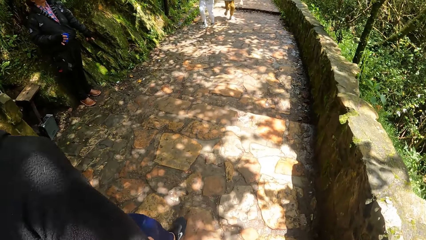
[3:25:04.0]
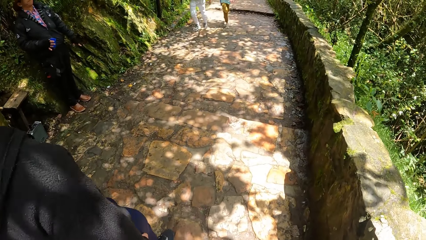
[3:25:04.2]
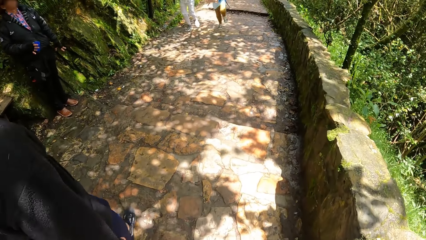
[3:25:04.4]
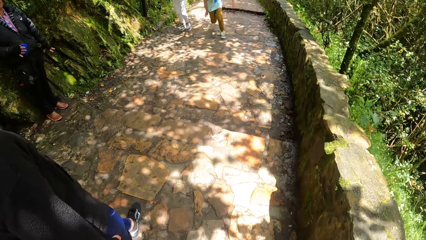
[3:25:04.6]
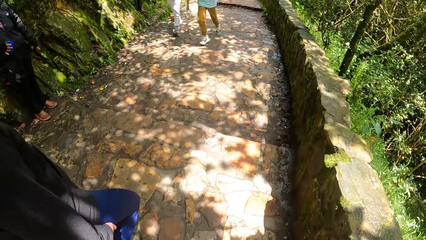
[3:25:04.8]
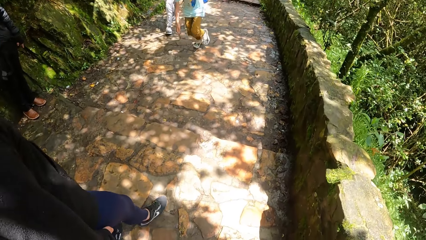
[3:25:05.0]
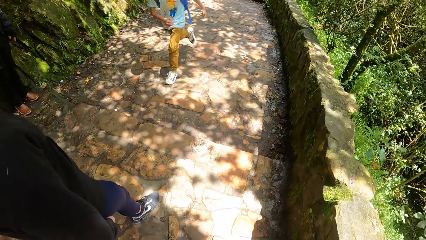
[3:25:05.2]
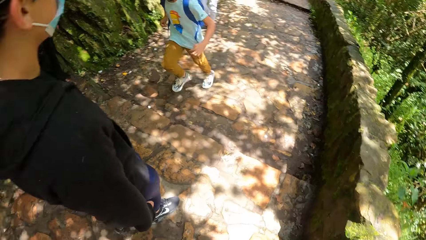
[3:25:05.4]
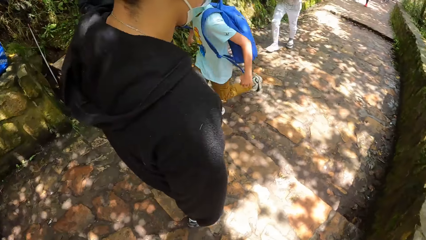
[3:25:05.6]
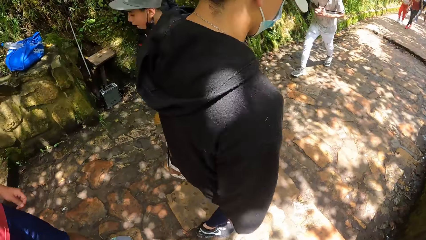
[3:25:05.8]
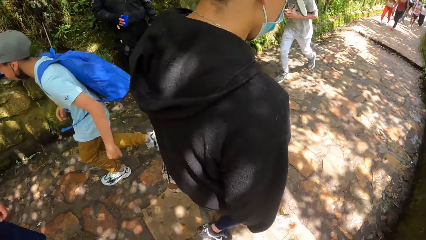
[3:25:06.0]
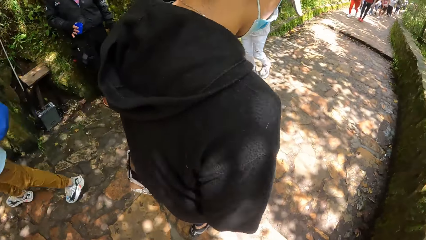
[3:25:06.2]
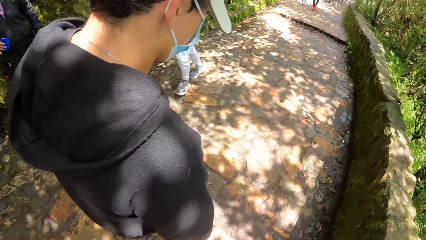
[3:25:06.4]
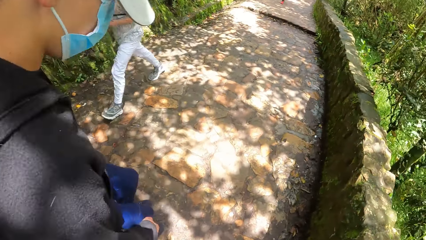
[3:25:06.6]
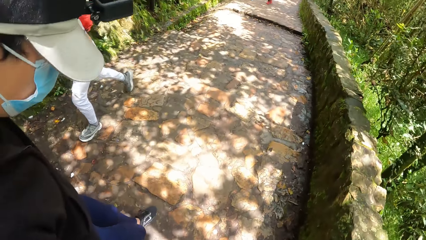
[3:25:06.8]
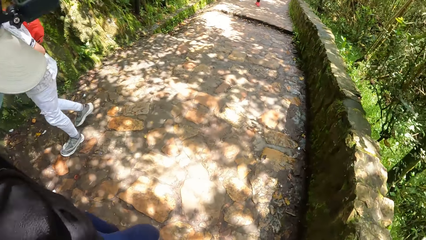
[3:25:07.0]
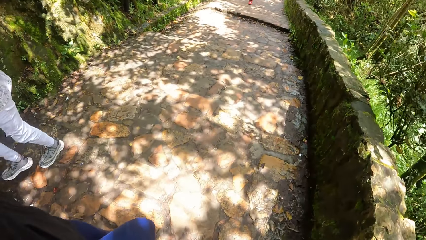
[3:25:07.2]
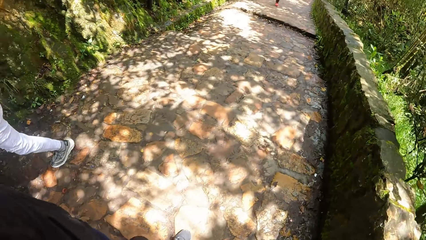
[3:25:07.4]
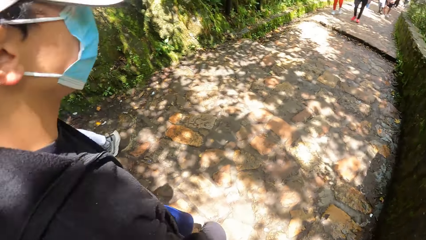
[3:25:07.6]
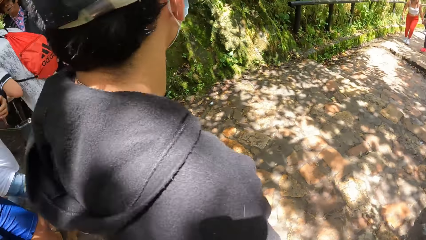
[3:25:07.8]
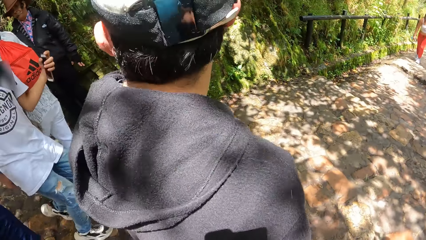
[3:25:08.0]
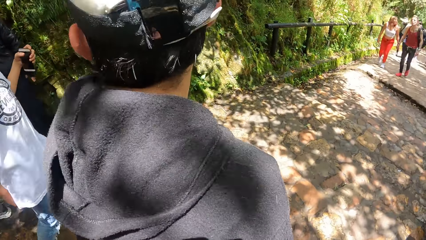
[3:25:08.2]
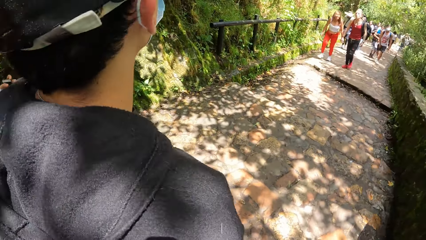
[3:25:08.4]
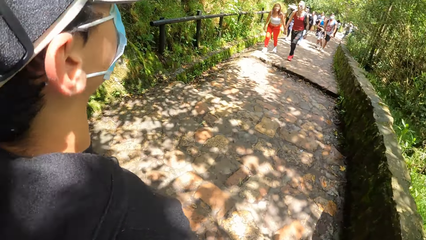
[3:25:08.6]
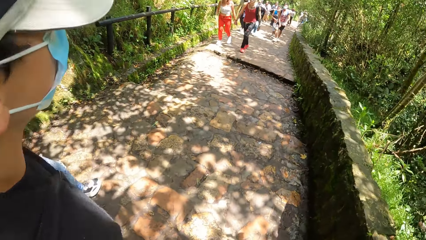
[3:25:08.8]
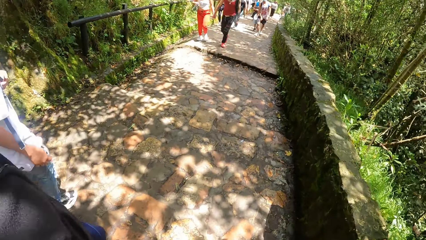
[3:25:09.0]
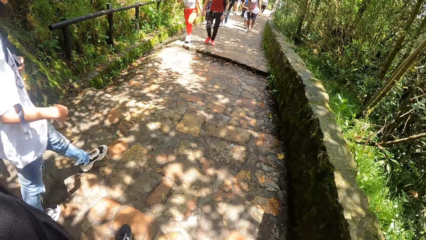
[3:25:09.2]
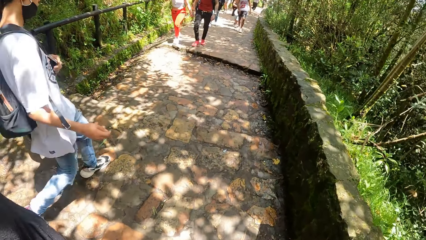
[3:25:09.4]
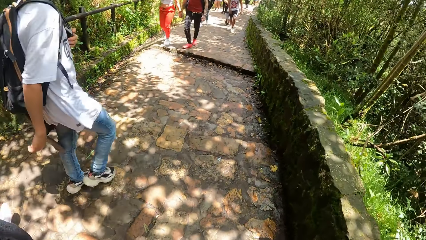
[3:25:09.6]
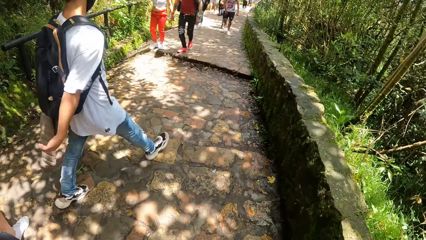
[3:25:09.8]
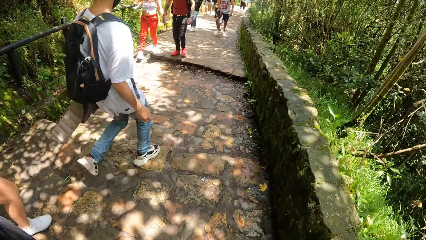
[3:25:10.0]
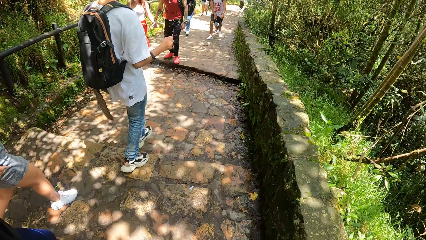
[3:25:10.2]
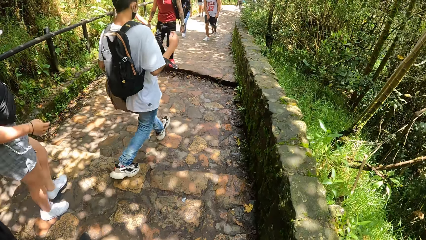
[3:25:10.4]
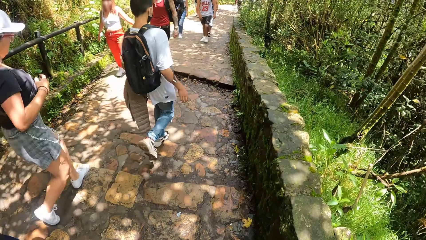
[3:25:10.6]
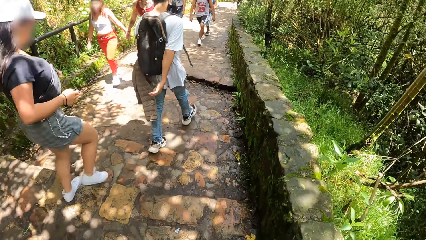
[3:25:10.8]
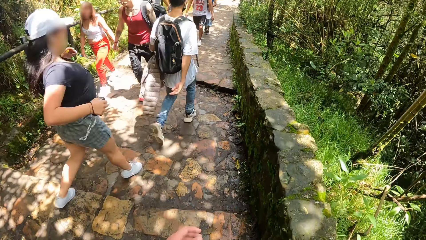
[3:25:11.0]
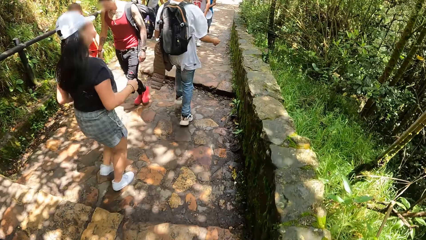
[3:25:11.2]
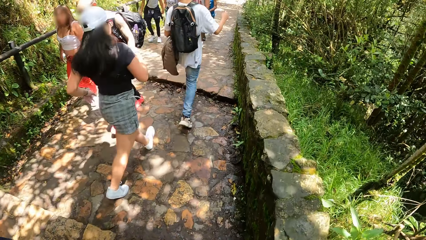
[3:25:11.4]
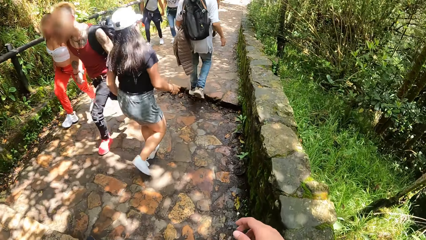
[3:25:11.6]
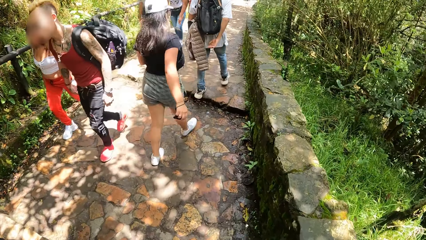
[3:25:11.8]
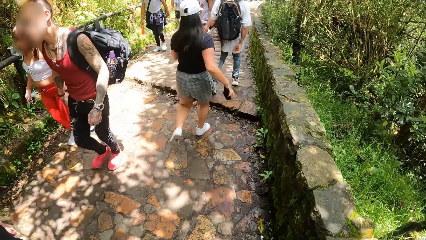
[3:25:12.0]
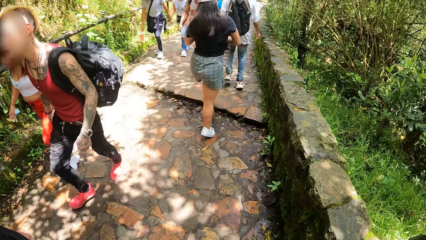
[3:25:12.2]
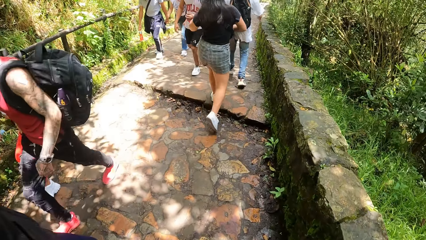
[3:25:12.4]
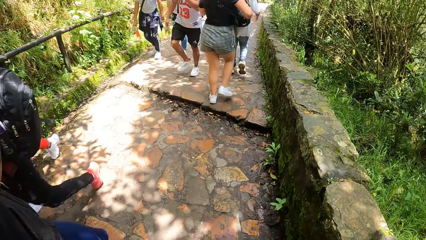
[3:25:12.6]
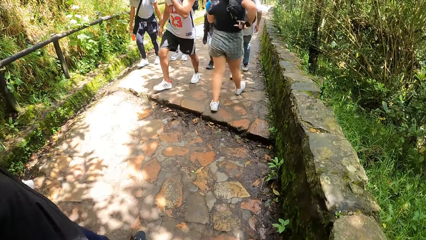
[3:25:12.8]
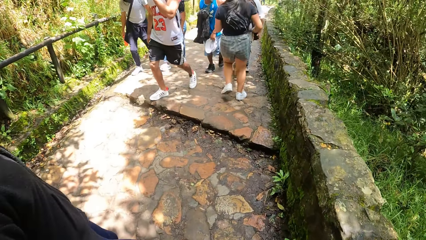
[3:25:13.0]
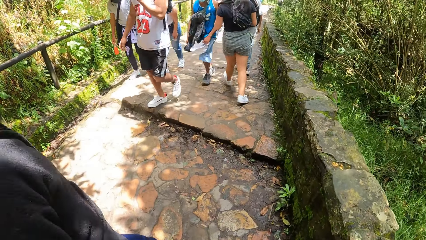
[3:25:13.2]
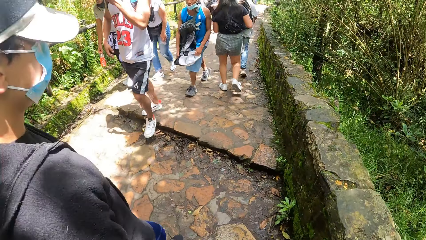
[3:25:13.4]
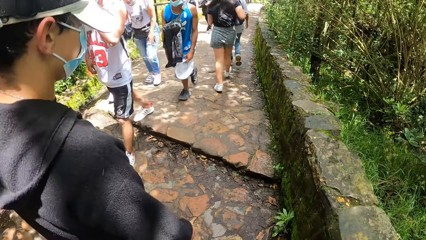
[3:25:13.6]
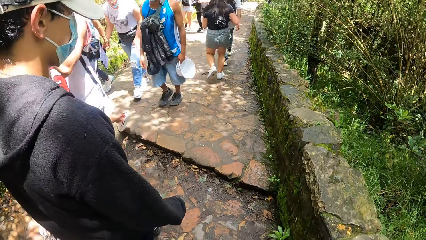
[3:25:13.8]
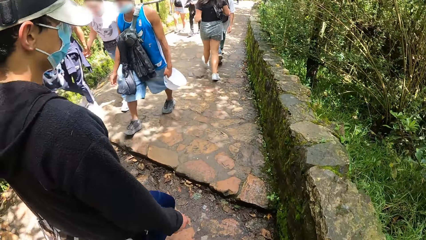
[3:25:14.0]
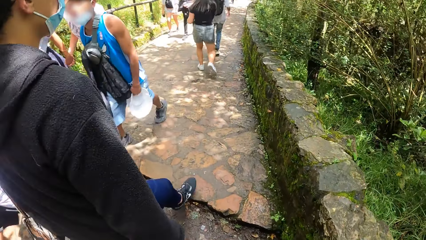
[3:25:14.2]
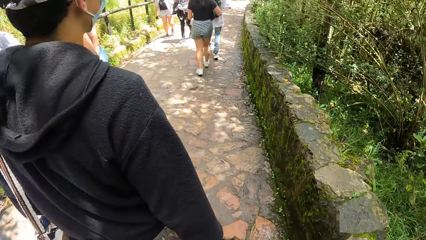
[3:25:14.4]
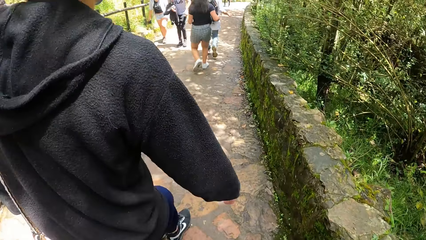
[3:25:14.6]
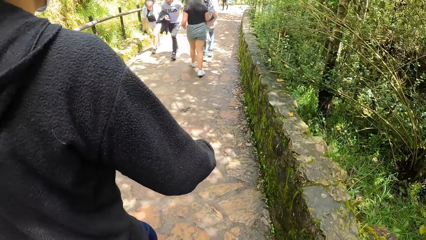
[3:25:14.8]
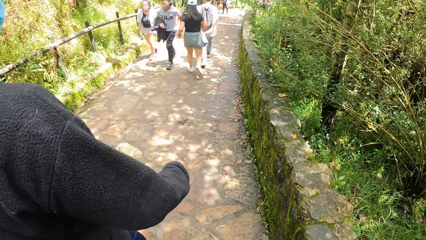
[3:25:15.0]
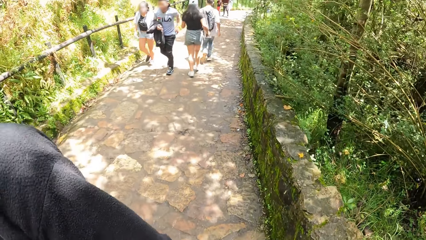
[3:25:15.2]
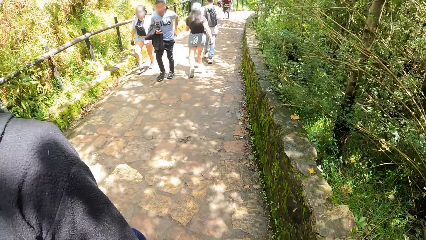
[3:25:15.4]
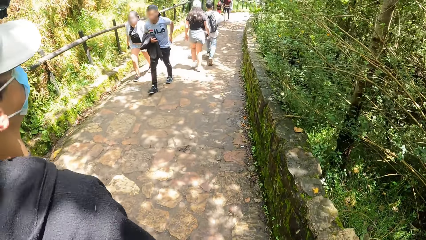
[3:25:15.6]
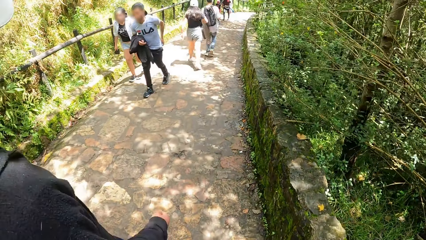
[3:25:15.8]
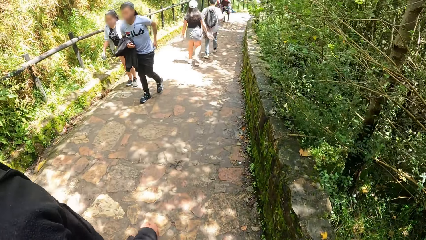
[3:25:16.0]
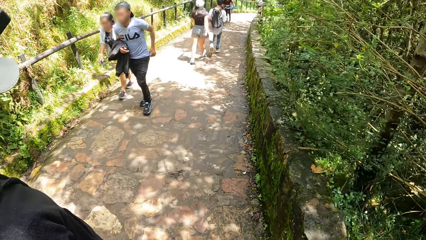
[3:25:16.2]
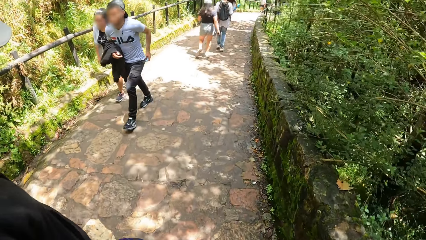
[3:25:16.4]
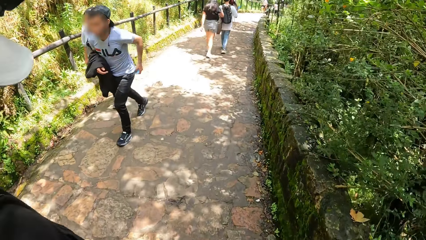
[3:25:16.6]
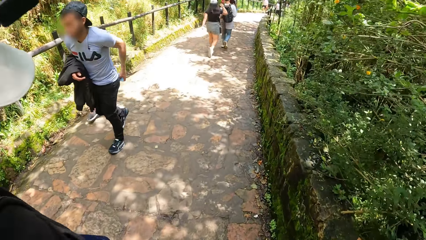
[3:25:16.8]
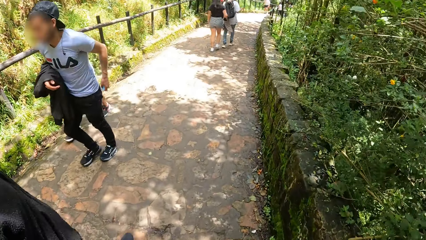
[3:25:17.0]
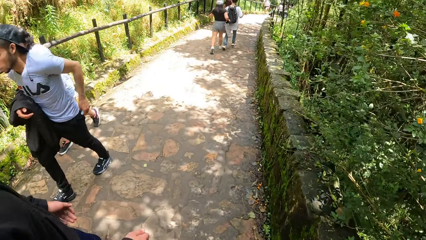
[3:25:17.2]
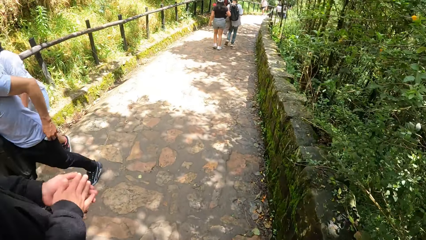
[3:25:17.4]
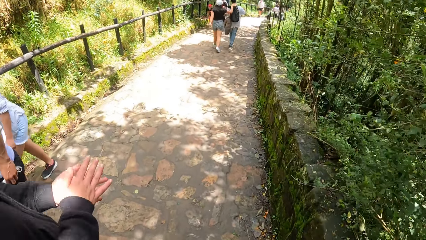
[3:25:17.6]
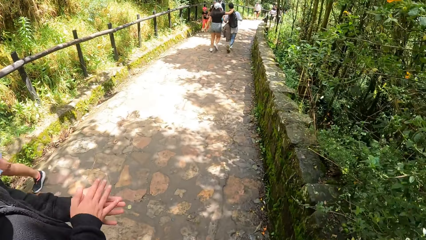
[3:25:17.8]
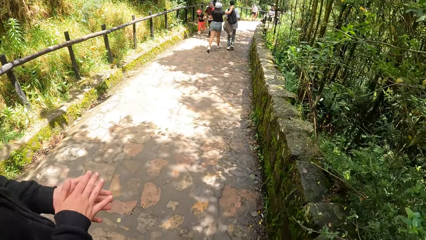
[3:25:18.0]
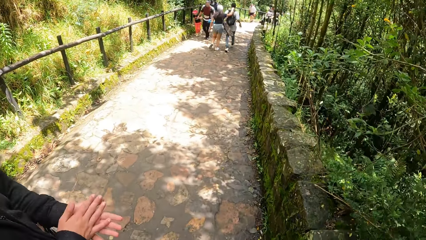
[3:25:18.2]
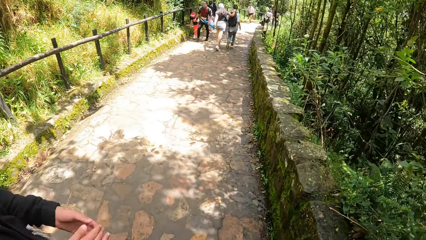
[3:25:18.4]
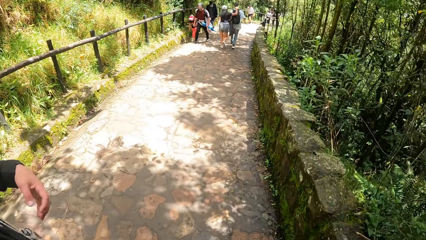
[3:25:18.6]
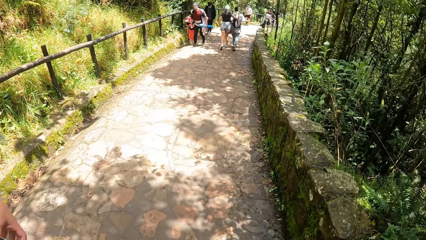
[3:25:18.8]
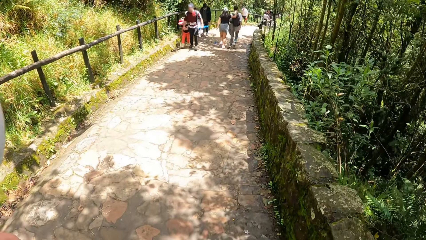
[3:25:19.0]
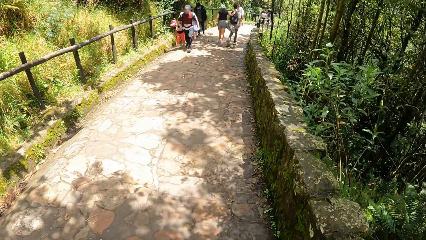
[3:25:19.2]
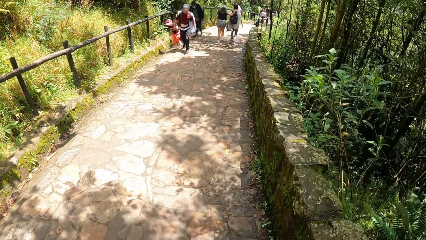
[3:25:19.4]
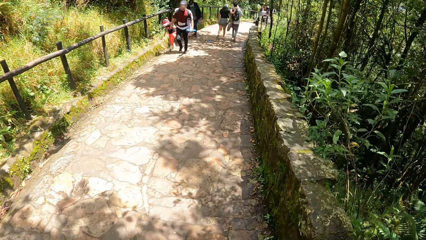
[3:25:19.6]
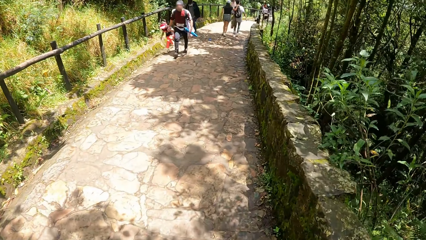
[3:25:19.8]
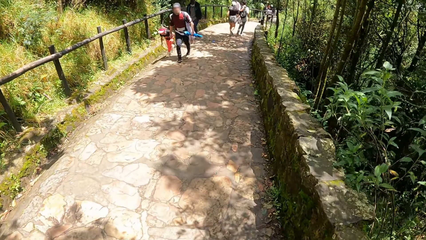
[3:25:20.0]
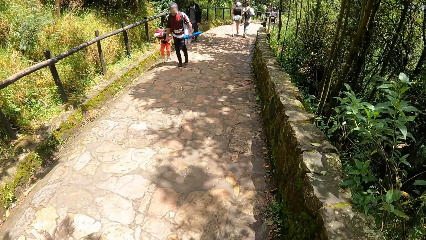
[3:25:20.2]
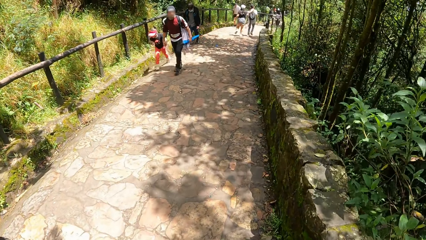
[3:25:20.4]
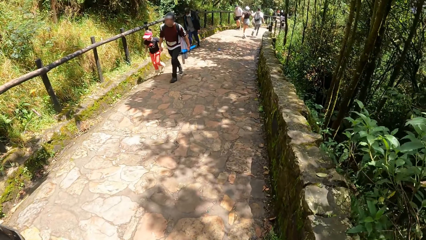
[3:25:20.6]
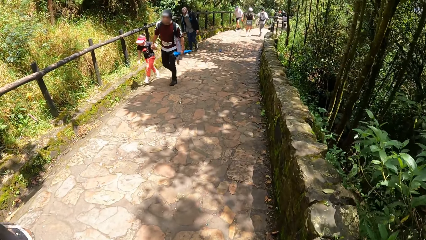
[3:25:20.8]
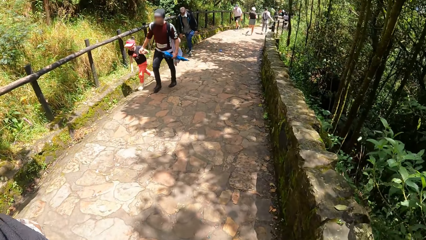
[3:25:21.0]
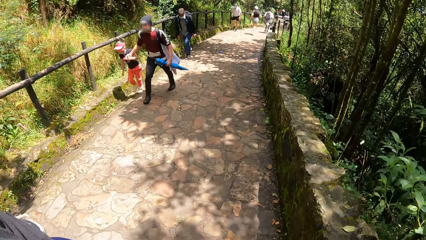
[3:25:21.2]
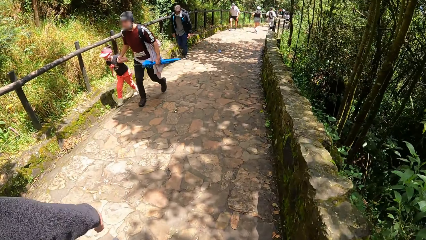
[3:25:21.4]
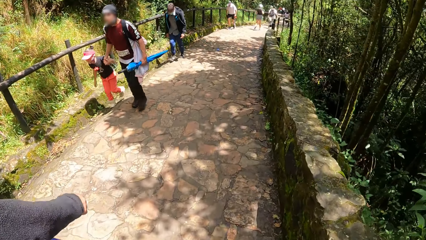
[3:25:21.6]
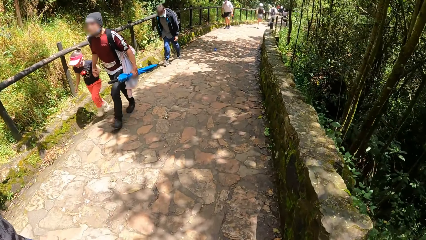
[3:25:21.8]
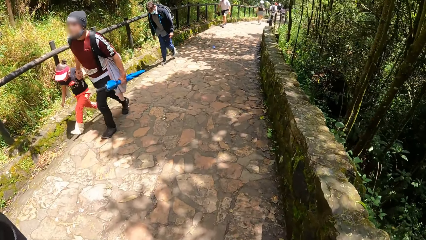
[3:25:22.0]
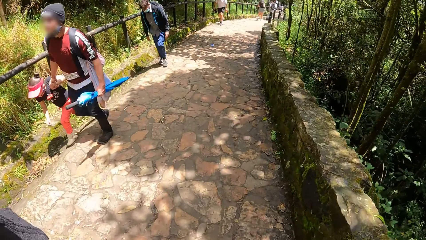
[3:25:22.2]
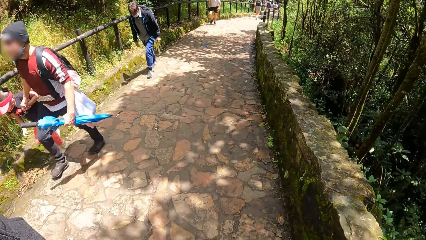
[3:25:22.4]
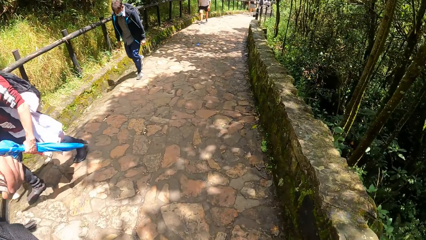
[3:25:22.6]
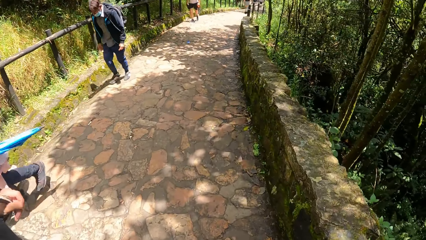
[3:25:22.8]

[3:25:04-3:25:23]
The man climbs down a stair. The camera wearer walks around. The man climbs down the stair again.
